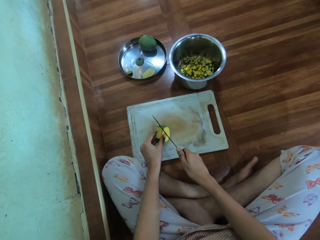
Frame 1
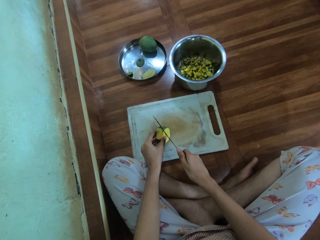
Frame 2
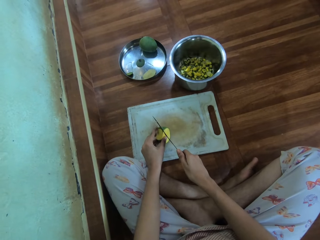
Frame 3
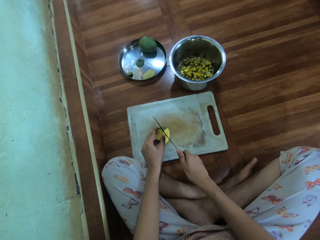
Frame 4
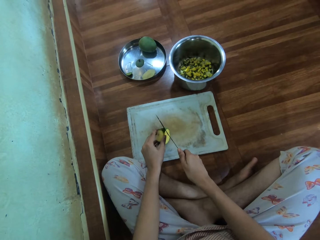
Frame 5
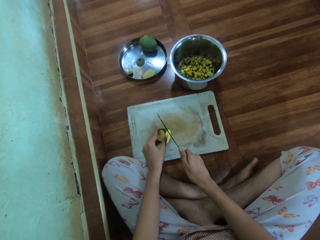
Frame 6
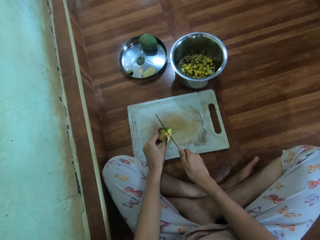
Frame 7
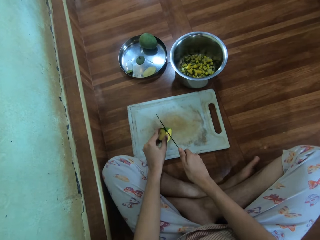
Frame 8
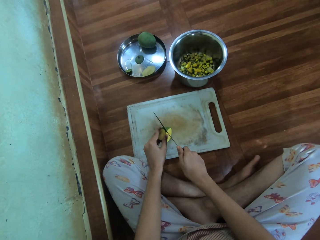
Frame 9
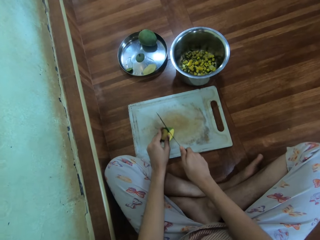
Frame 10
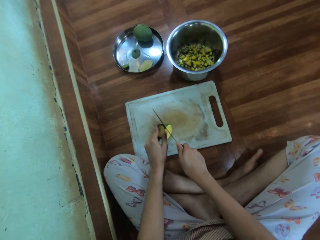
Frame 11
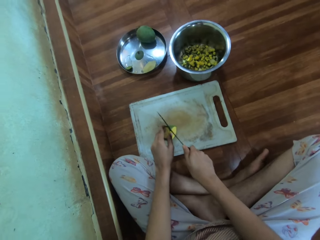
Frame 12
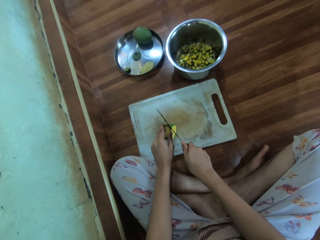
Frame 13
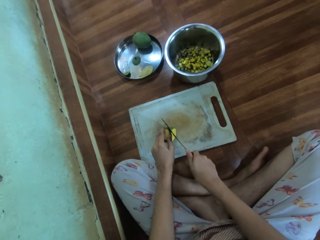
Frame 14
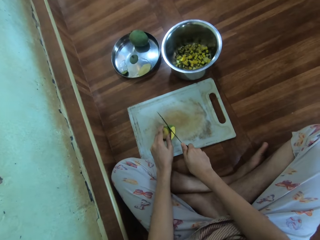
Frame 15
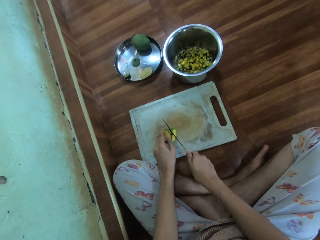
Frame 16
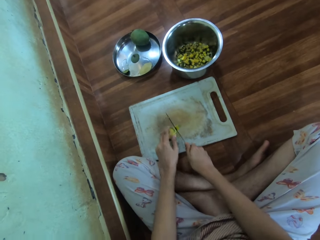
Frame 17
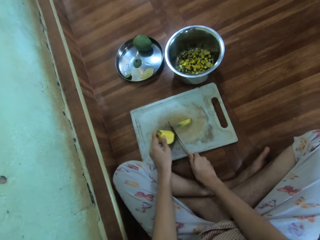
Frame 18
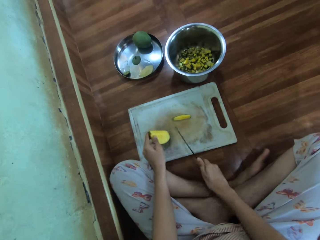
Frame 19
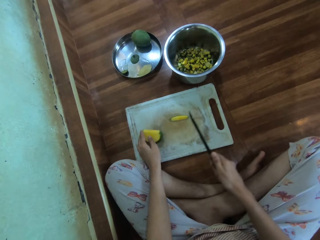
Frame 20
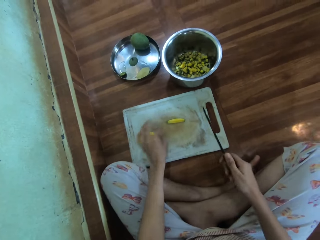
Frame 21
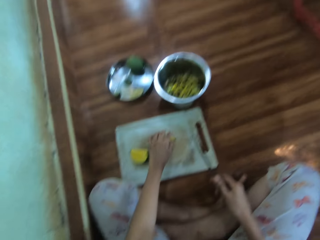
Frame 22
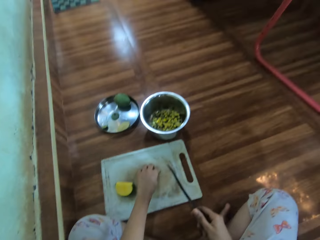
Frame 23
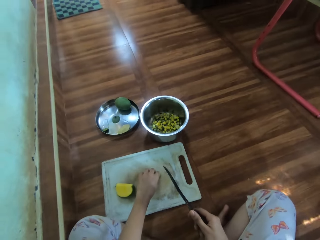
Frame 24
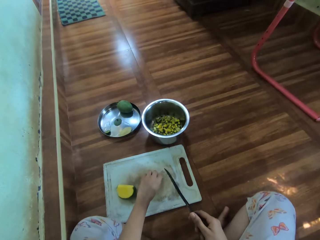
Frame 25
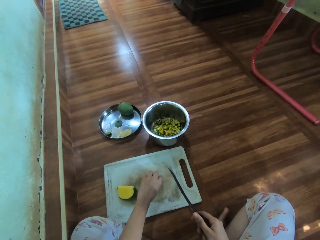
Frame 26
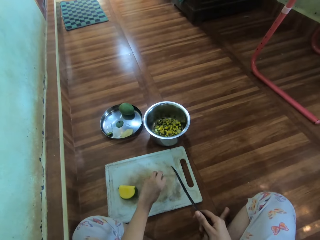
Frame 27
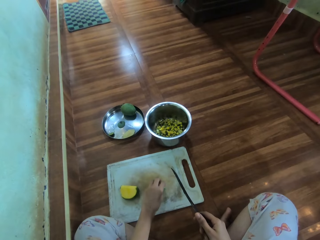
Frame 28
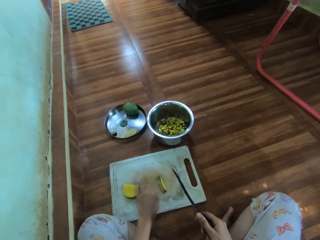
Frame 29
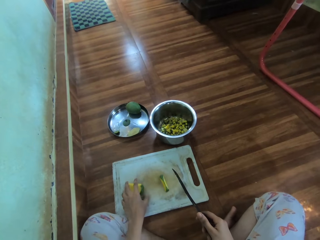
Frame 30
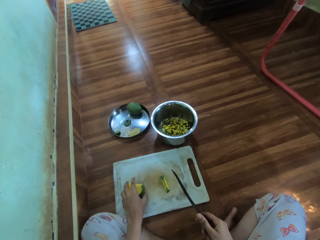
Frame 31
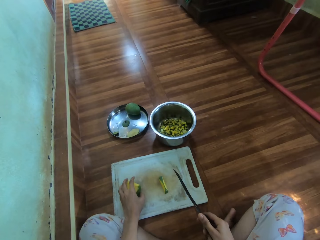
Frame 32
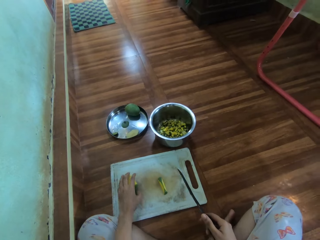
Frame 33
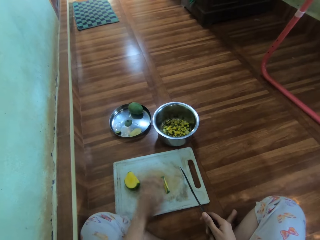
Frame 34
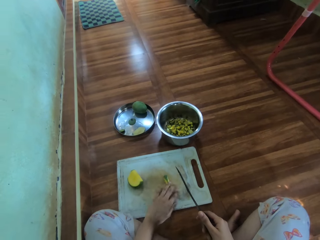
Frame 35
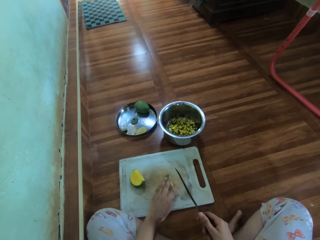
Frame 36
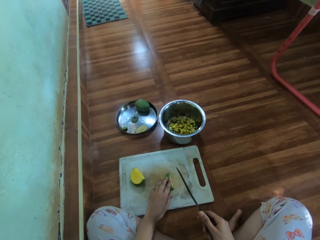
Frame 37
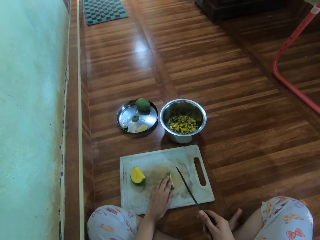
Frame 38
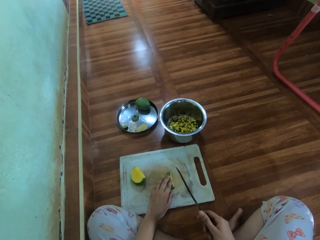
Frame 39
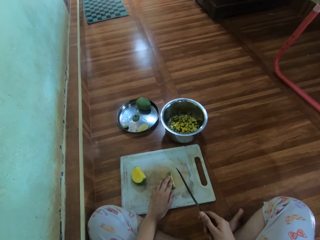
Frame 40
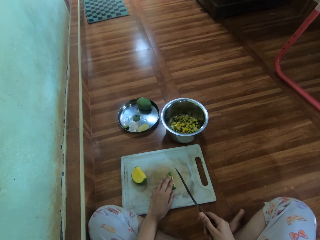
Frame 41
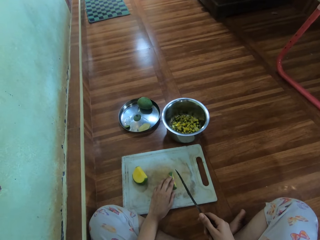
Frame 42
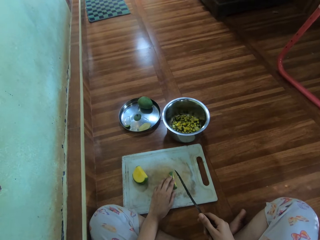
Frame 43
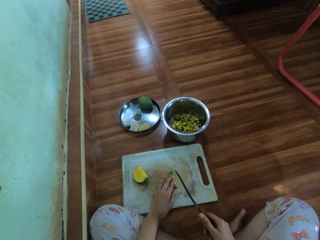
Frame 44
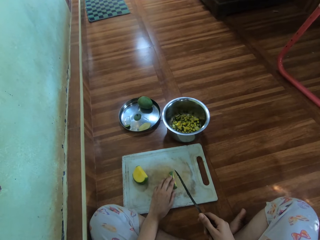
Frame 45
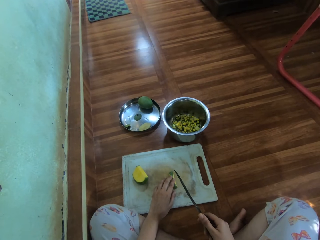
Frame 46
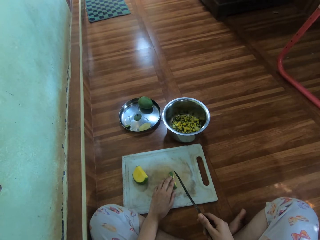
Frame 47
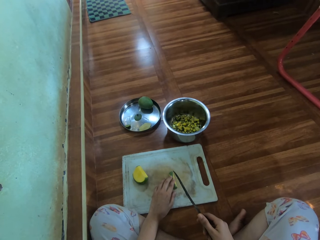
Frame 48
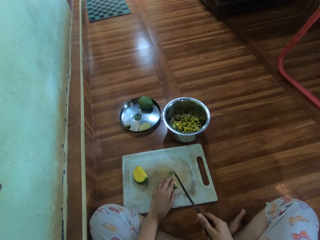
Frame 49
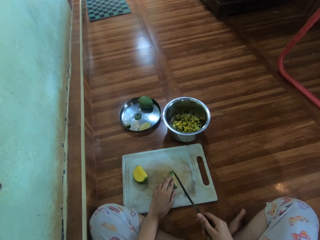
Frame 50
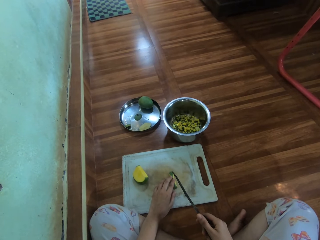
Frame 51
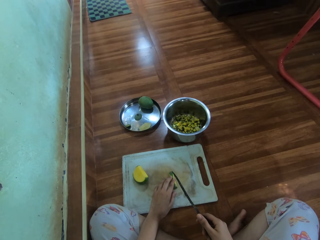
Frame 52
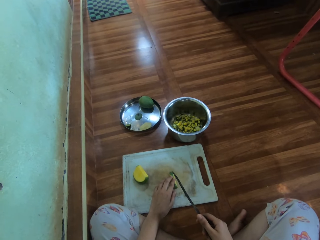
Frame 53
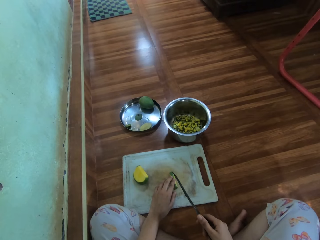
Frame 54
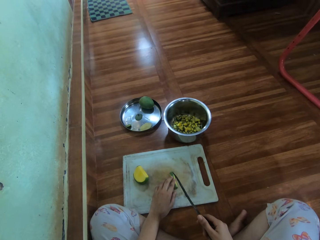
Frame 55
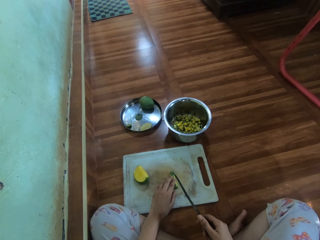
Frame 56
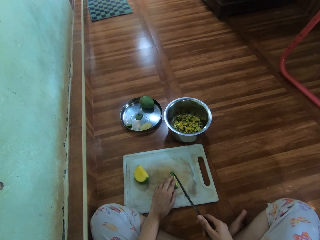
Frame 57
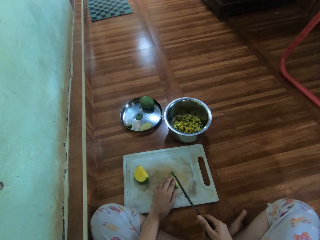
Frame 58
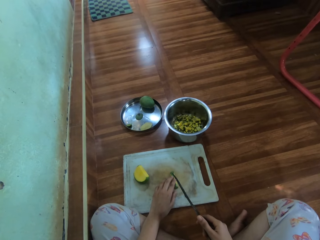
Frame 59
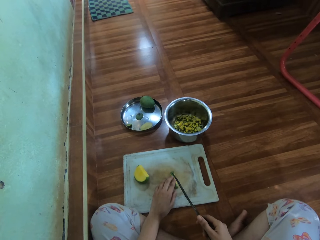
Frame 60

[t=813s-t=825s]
The camera wearer moves the fruit.

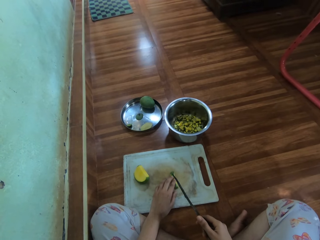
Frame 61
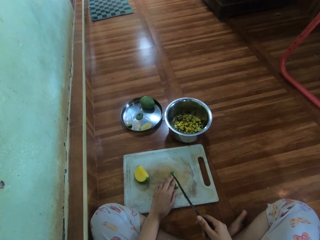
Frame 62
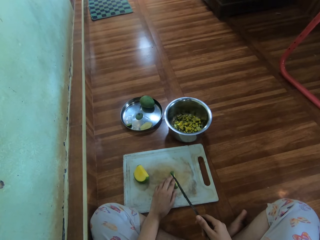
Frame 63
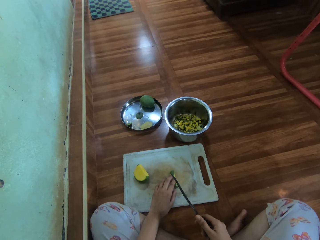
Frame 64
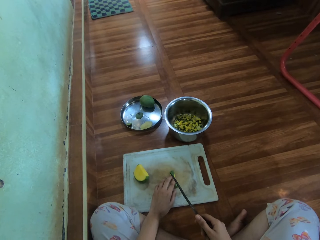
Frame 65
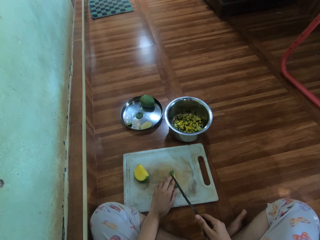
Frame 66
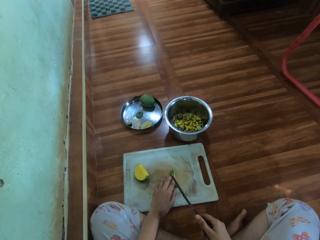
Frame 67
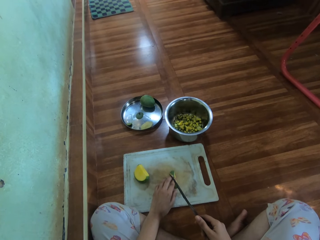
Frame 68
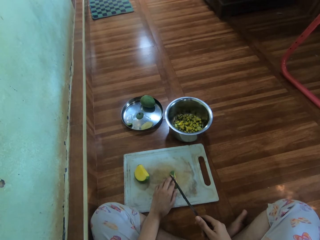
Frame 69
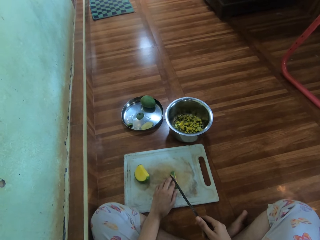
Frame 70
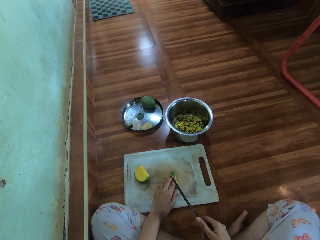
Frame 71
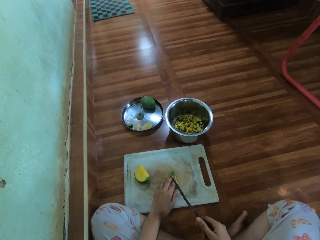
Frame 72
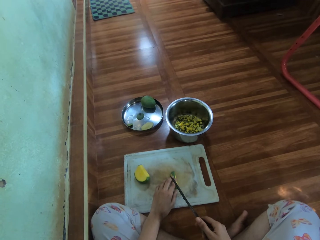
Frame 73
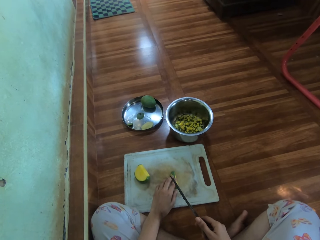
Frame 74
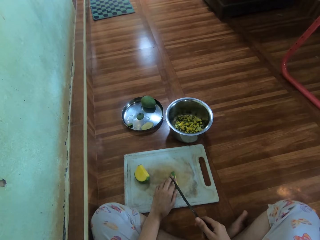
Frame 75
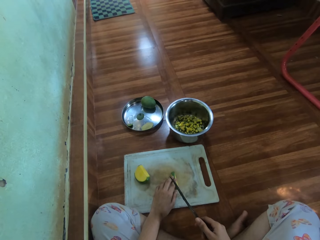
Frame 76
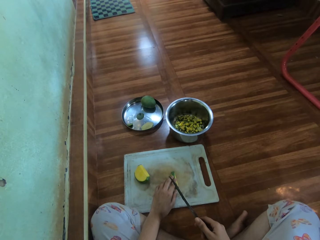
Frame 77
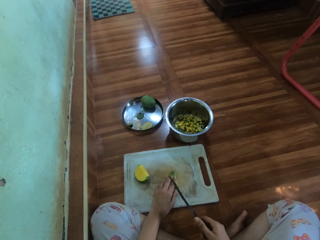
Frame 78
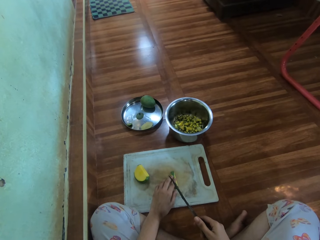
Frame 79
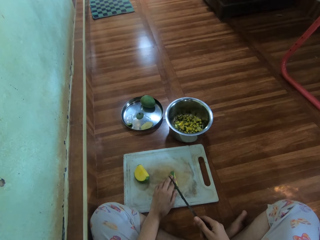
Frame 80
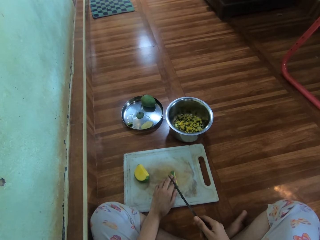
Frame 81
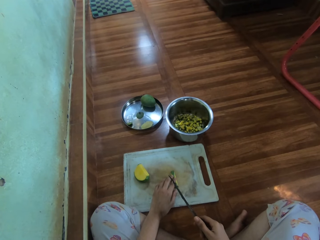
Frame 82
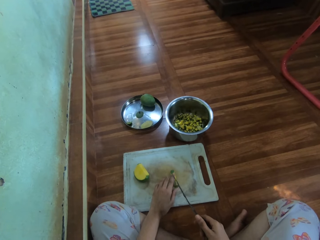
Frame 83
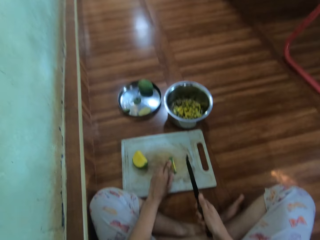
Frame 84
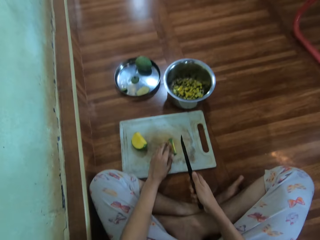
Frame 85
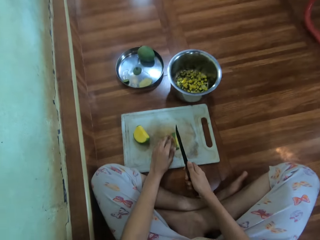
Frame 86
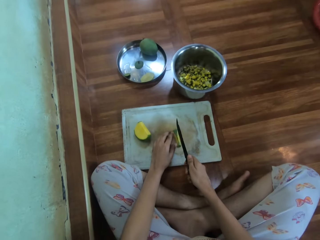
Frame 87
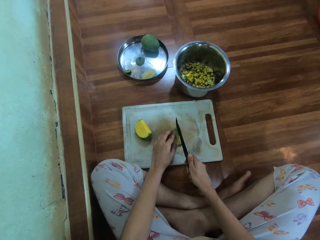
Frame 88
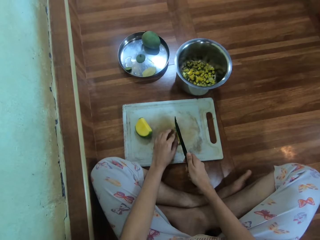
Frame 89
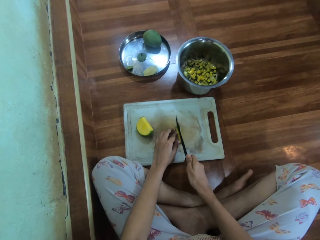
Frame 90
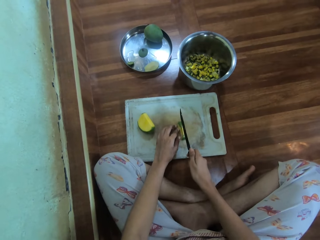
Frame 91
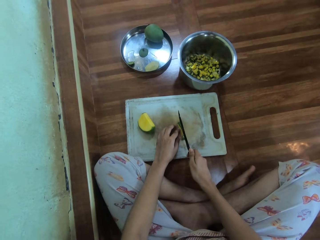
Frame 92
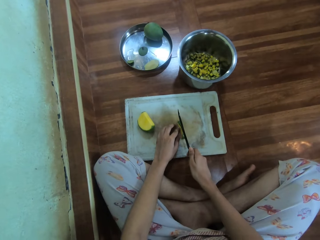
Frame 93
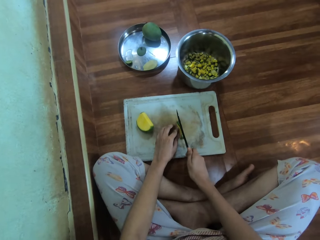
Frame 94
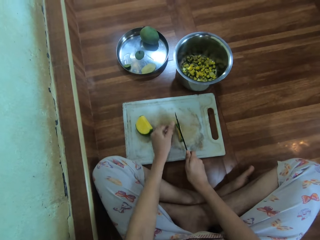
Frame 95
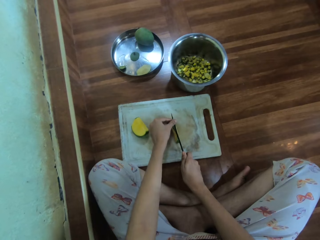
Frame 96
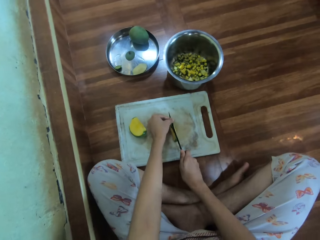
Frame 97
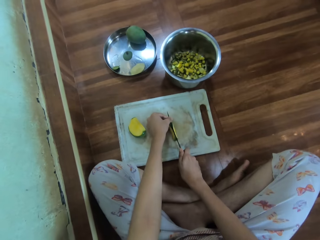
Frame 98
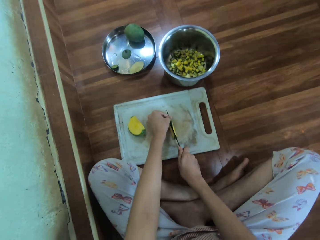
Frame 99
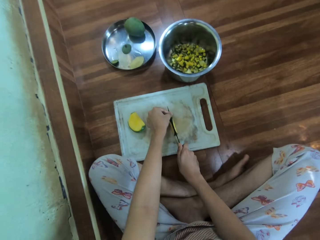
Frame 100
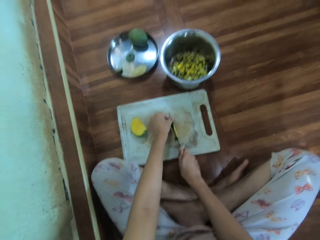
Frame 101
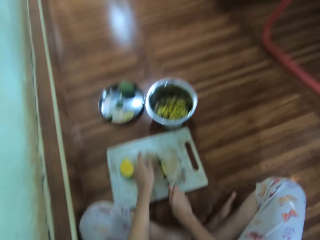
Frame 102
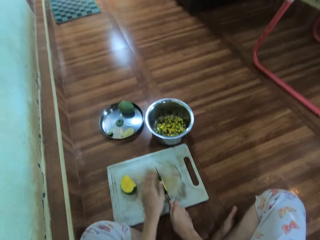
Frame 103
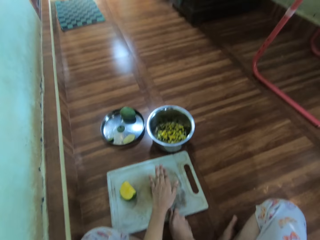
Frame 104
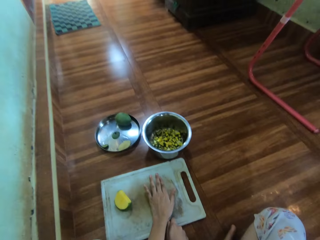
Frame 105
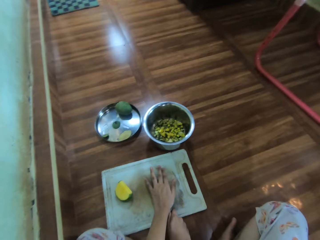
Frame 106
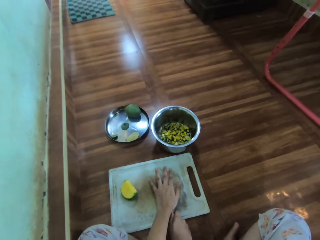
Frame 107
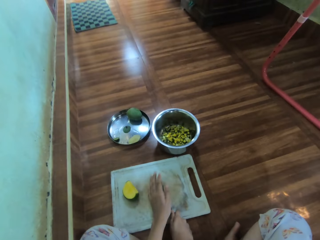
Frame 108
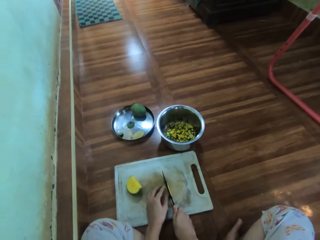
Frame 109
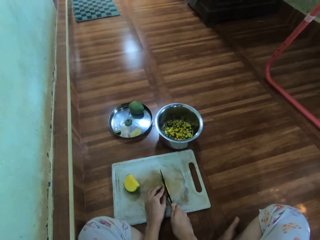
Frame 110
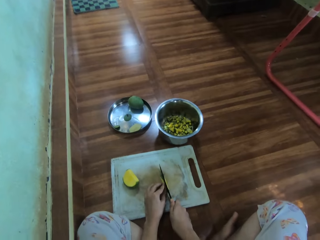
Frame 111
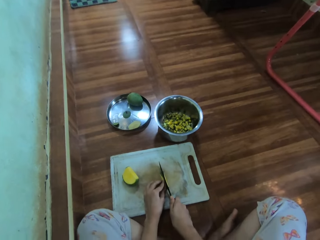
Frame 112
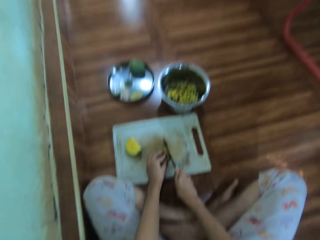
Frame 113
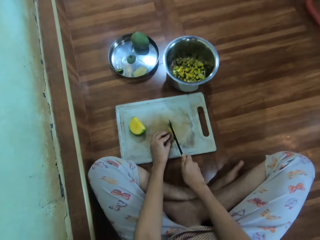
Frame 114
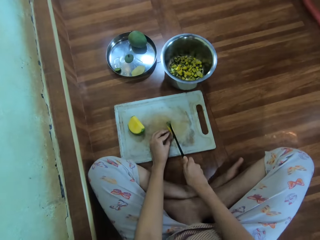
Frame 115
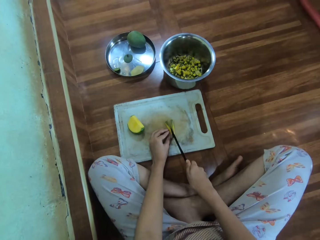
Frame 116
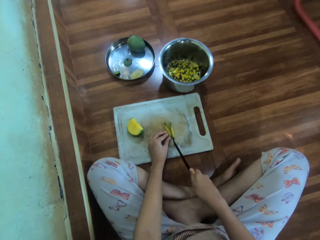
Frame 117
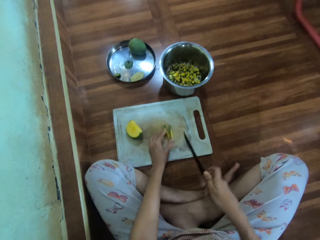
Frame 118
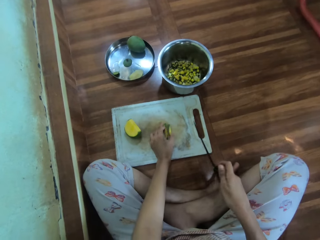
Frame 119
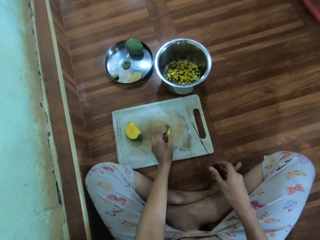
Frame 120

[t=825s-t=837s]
The camera wearer cuts the piece of mango with a knife.
